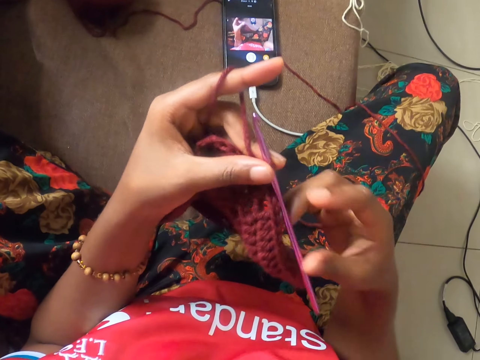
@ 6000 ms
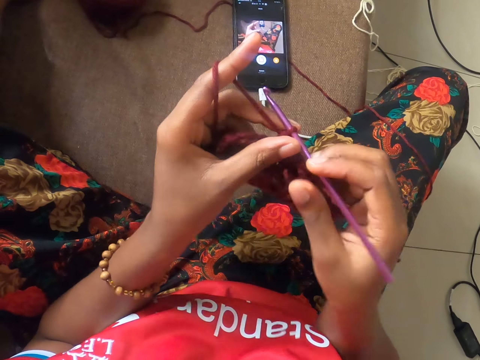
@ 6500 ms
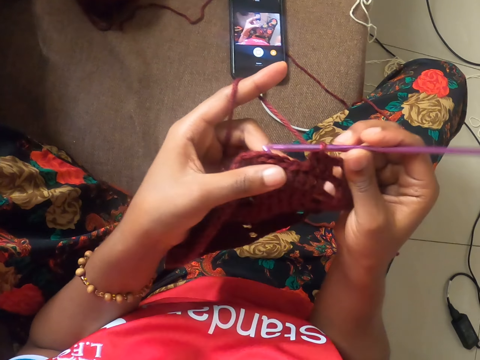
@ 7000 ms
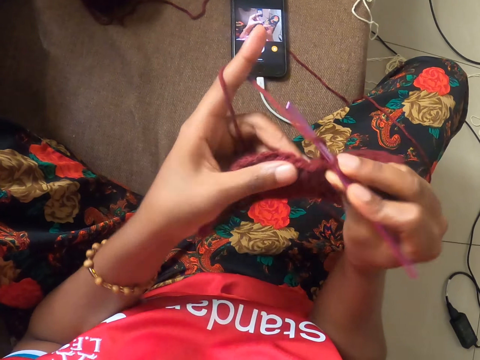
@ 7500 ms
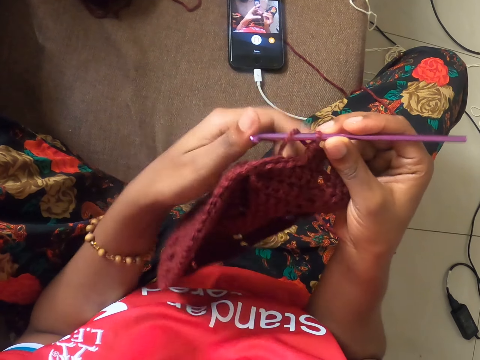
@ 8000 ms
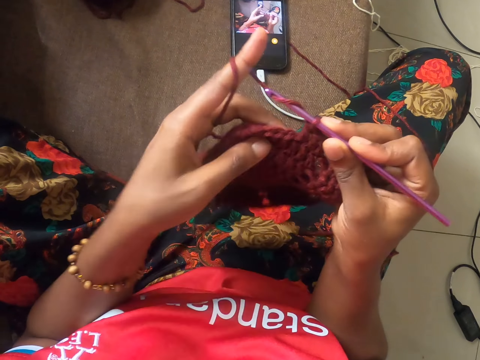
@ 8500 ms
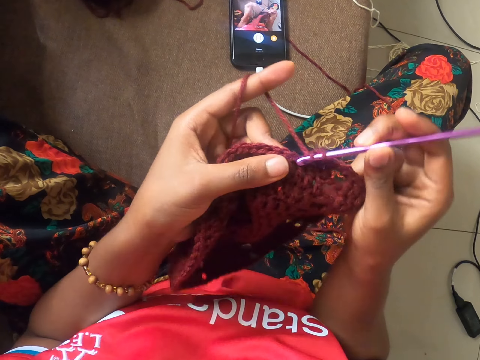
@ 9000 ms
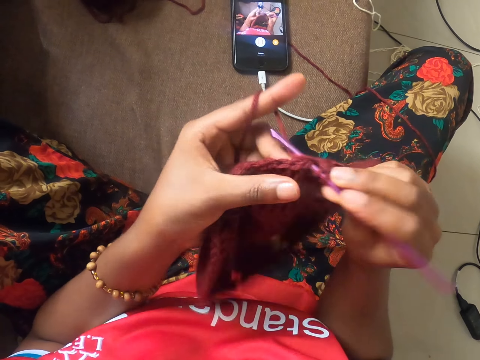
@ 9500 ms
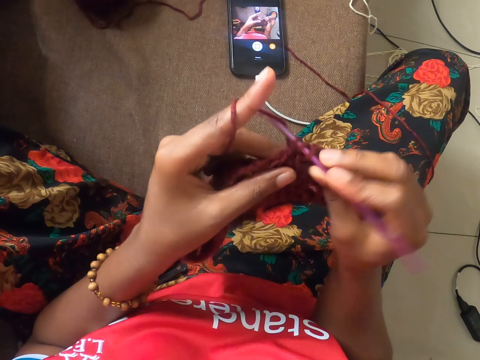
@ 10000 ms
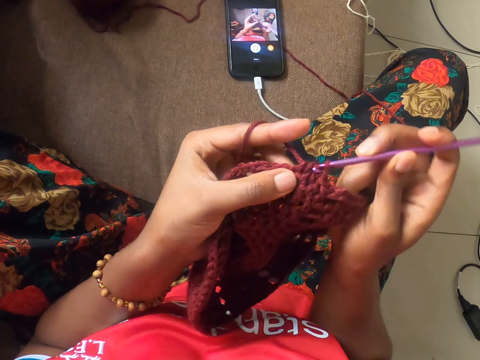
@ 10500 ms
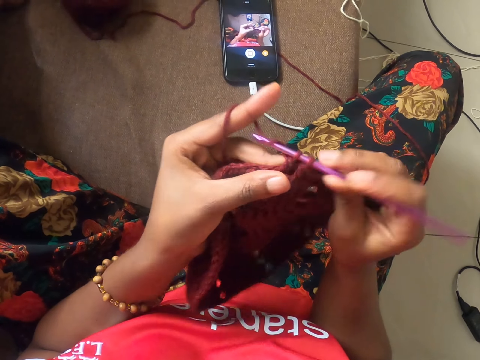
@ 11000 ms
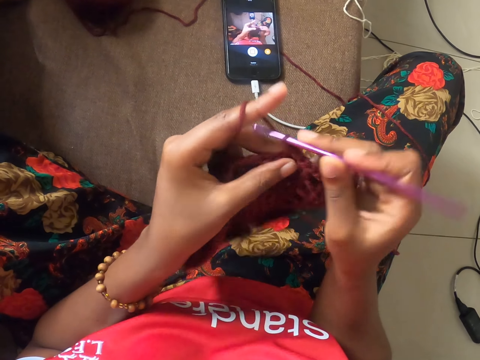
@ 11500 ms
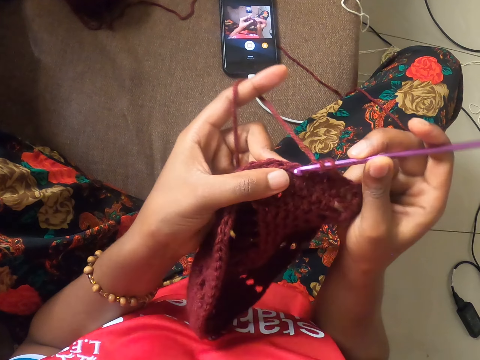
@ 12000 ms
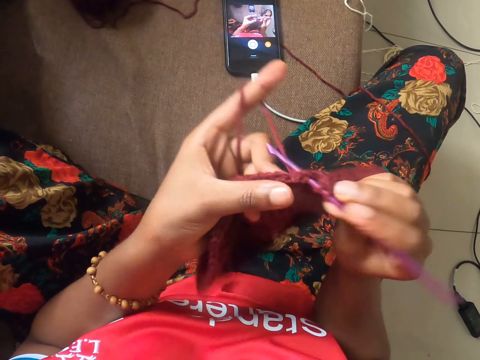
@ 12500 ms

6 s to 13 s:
The camera wearer places her right hand on the crochet hook in her left hand. She crochets the partly crocheted yarn with the crochet hook in her right hand.

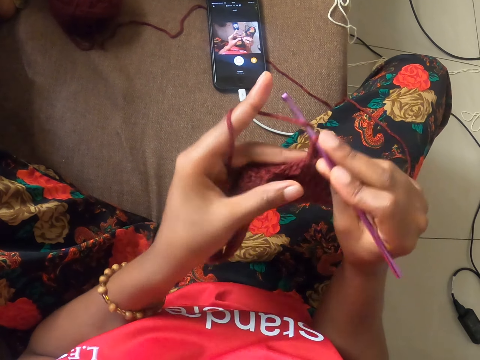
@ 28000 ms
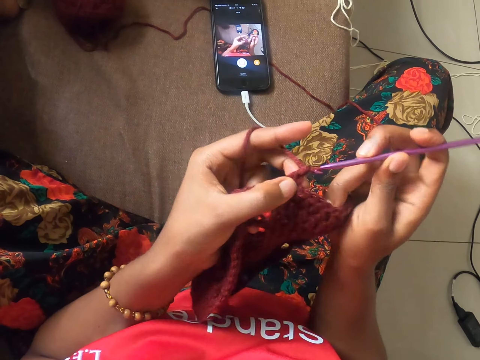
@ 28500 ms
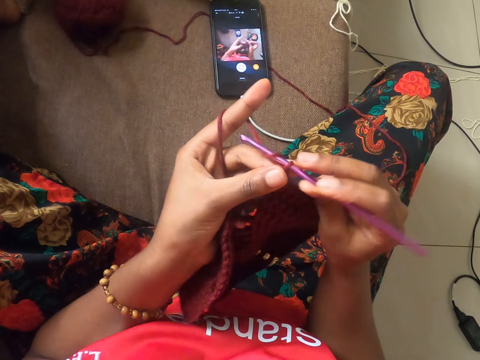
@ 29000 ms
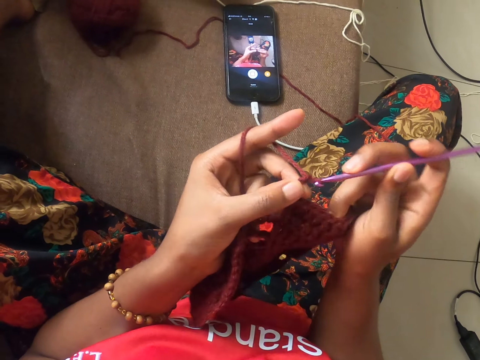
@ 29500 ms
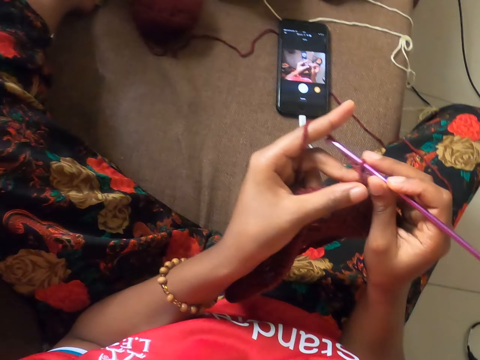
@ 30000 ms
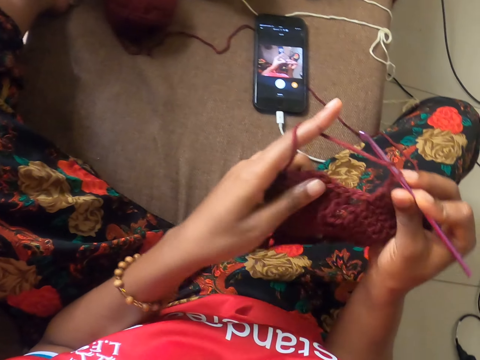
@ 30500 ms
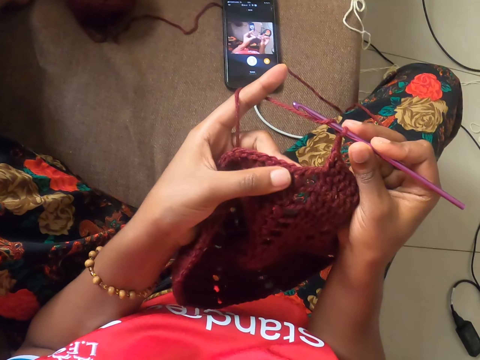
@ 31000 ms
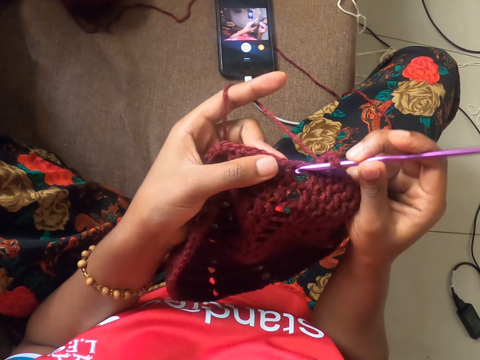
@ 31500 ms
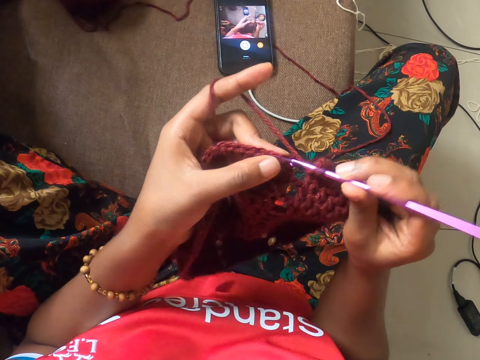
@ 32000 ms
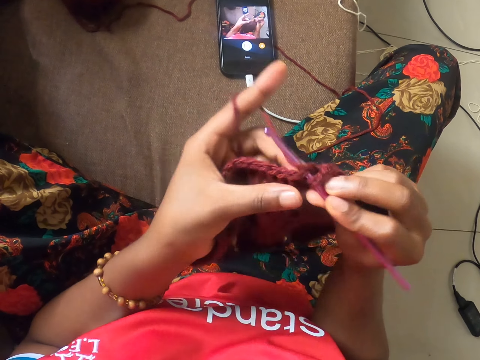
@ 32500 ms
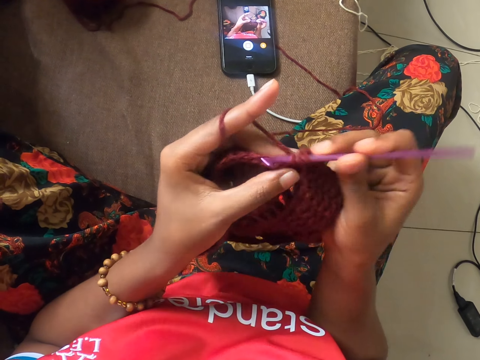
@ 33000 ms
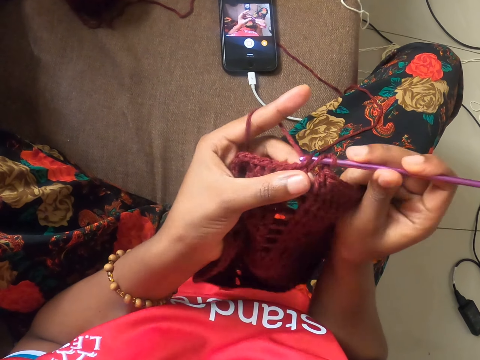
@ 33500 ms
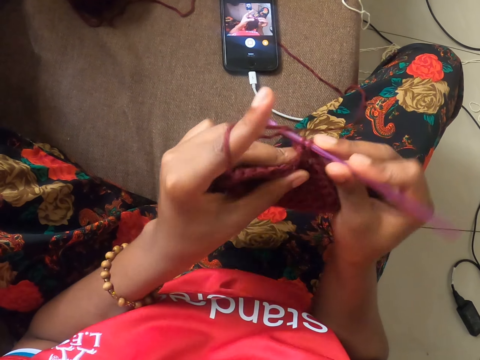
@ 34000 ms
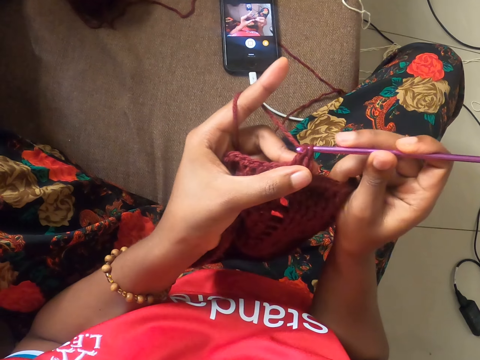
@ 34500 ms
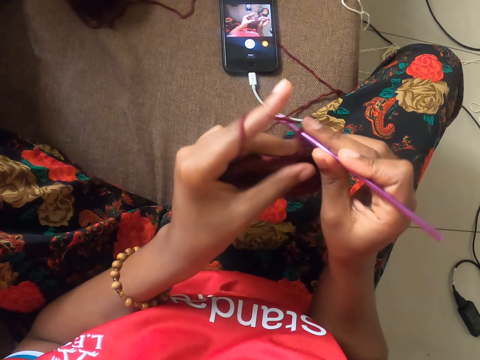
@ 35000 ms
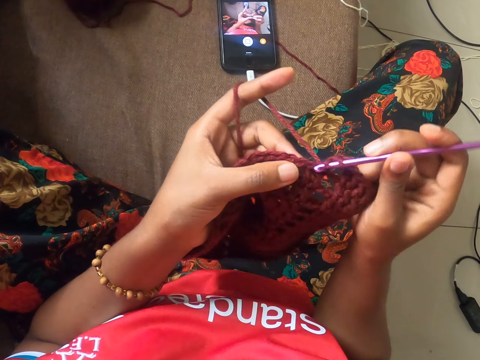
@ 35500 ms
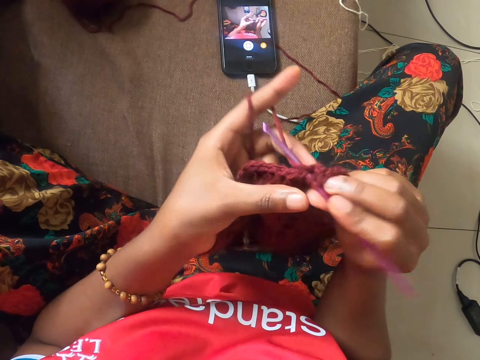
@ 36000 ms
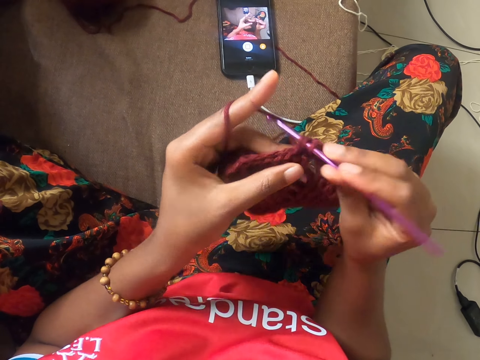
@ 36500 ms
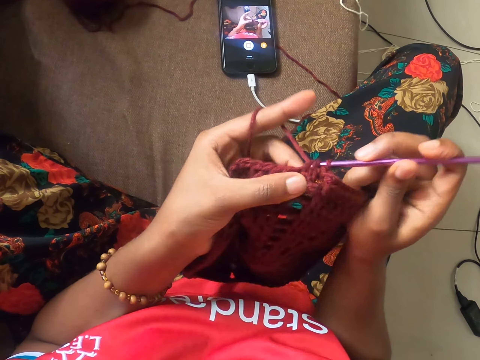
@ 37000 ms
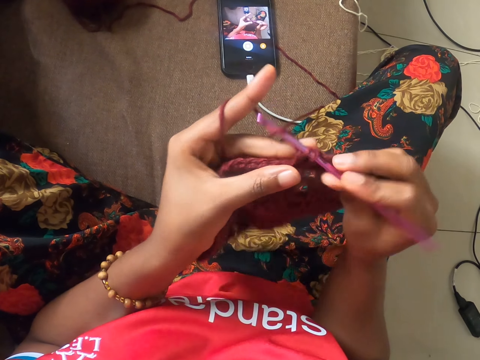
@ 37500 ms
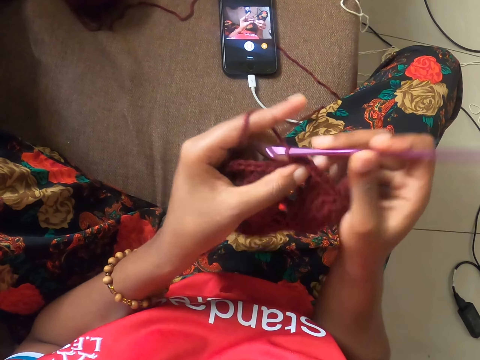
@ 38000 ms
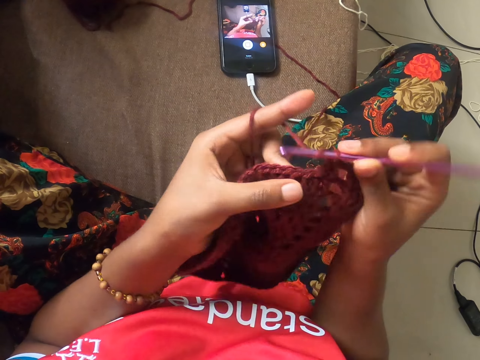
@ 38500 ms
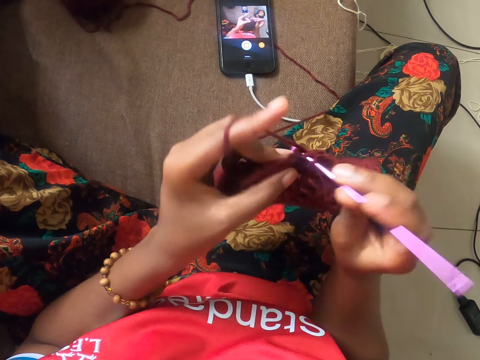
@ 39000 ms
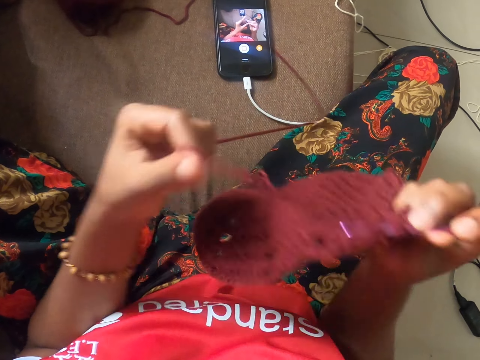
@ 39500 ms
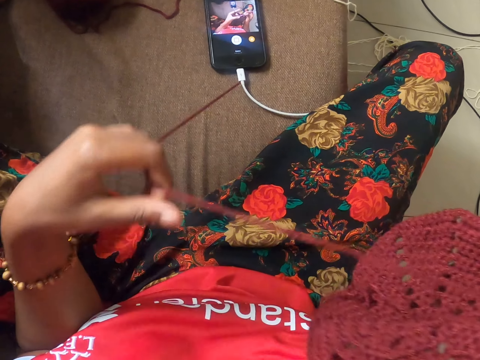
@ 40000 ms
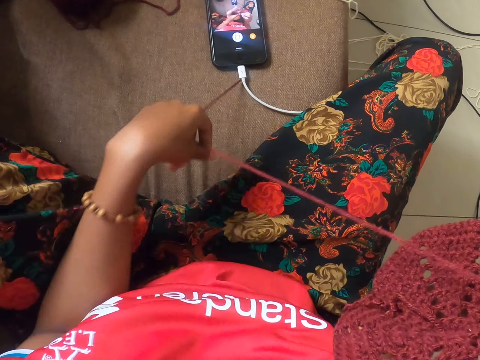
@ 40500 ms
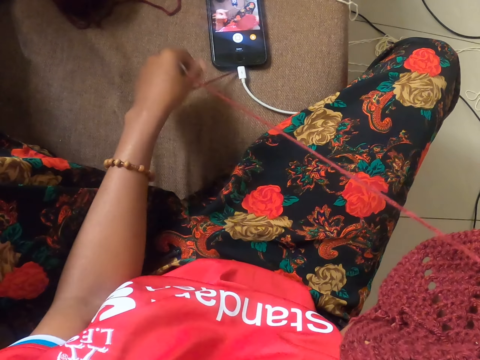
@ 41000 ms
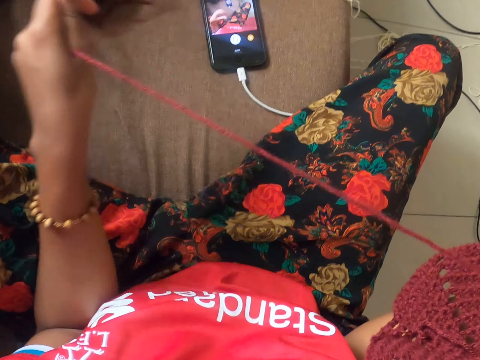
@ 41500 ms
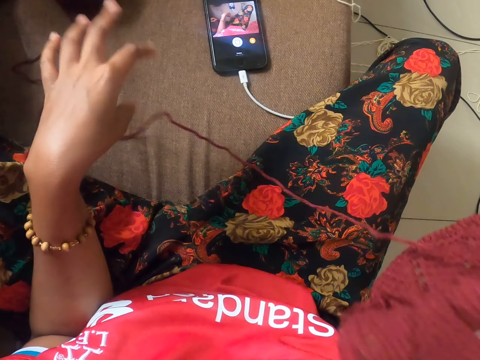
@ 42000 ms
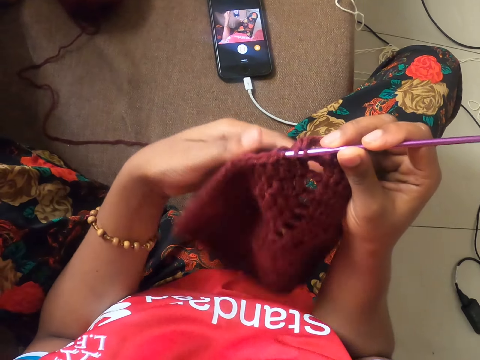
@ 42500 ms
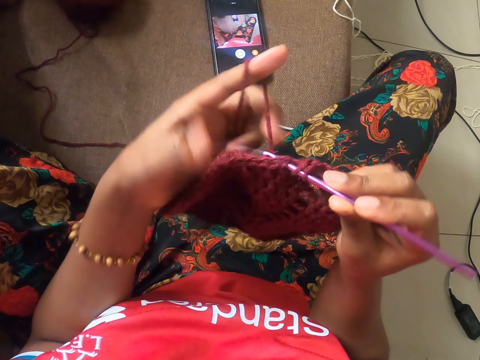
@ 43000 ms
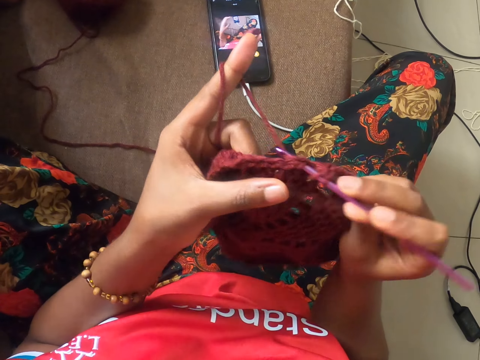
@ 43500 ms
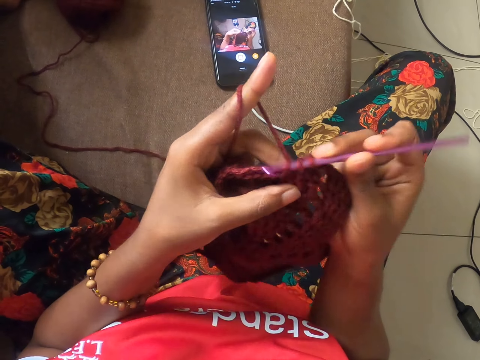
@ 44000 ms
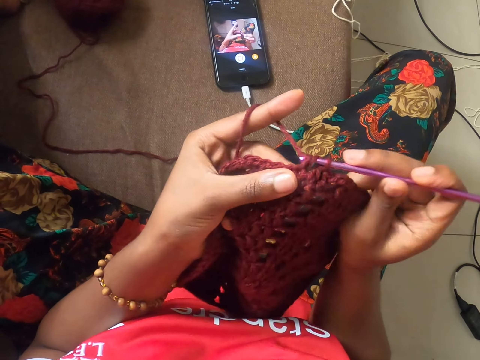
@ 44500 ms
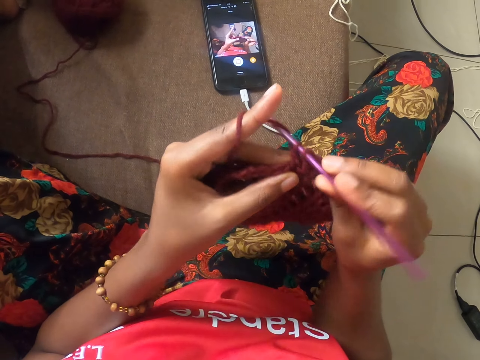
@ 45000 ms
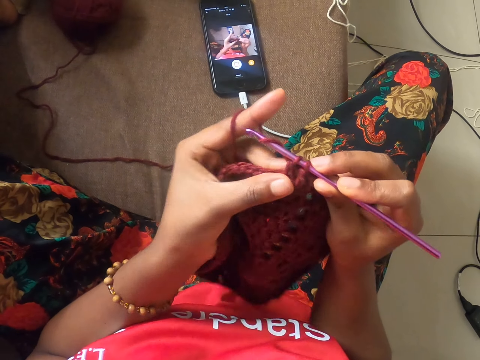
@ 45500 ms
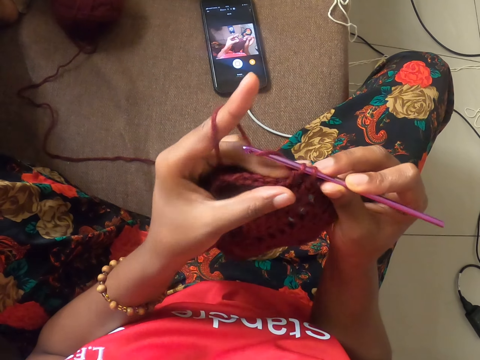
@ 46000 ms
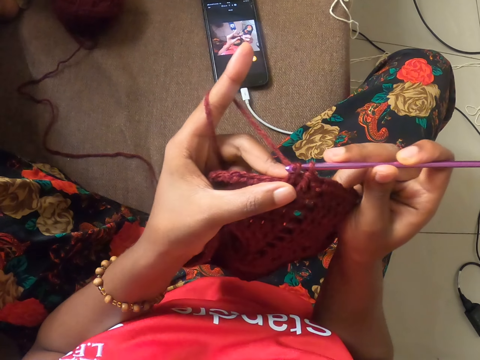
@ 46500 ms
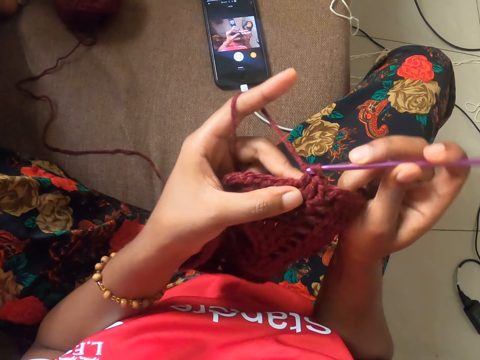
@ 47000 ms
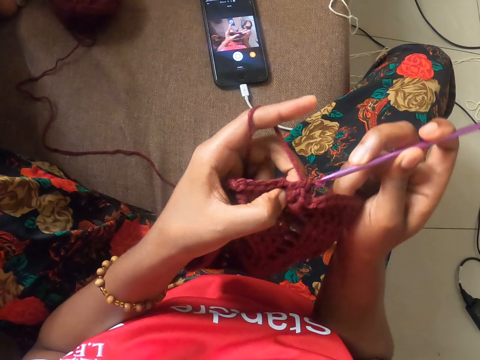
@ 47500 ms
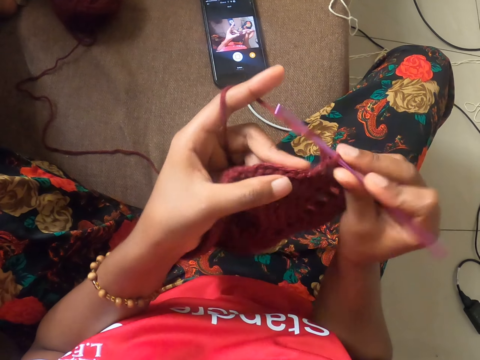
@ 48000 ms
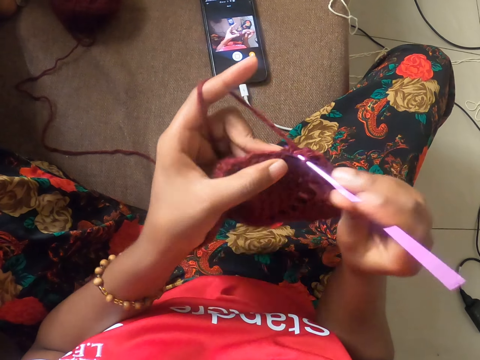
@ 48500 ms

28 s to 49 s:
The camera wearer looks around. She sews a string. She adjusts the string. She pulls yarn from the partly crocheted yarn with her left hand. She drops the string on the ground. She crochets the partly crocheted yarn with the crochet hook in her right hand.
